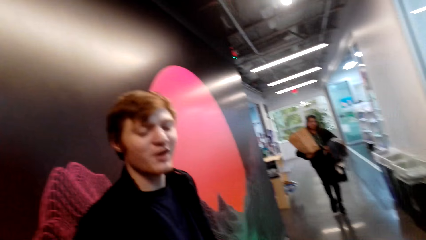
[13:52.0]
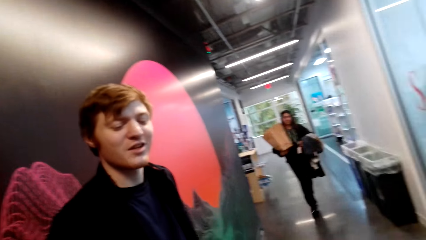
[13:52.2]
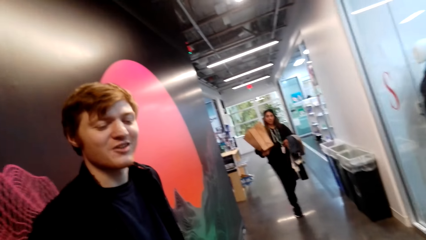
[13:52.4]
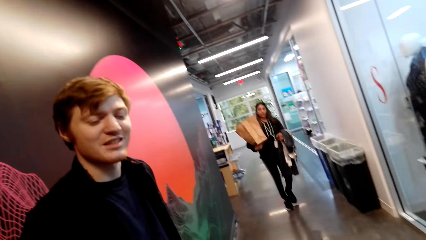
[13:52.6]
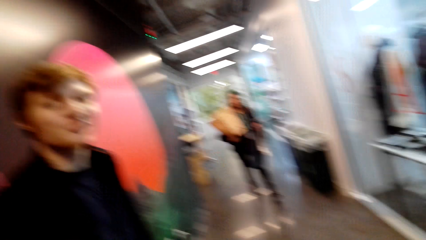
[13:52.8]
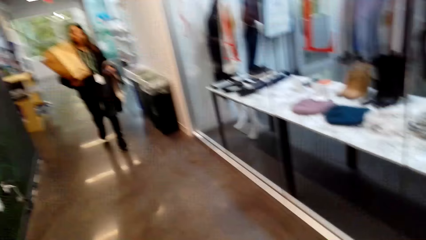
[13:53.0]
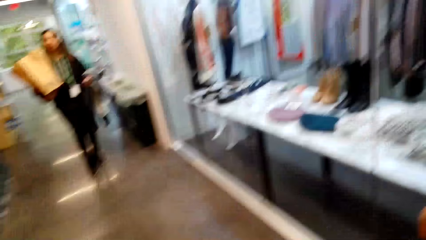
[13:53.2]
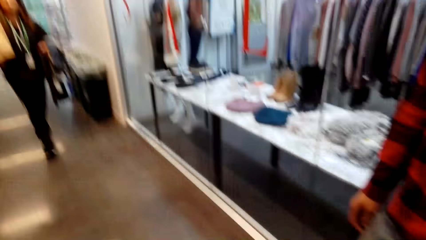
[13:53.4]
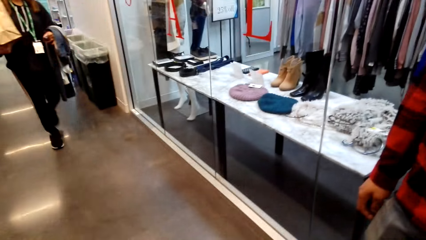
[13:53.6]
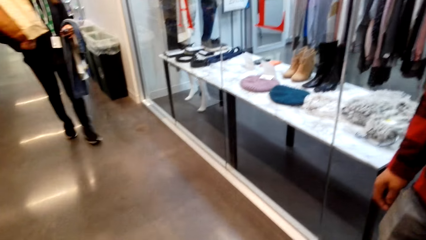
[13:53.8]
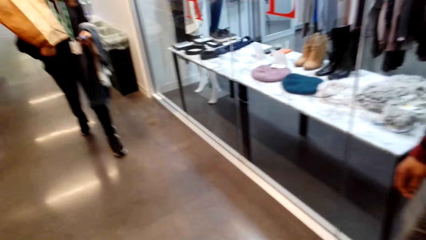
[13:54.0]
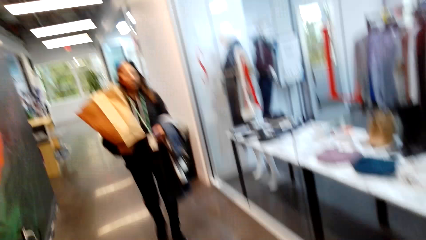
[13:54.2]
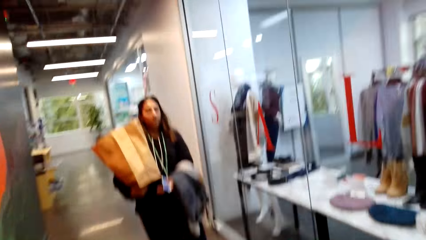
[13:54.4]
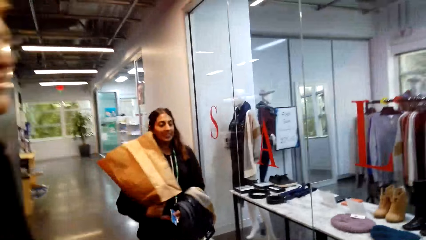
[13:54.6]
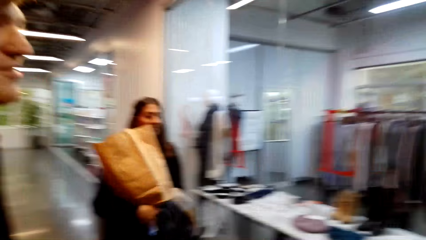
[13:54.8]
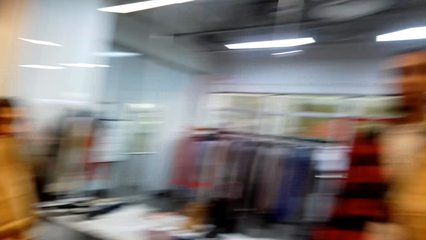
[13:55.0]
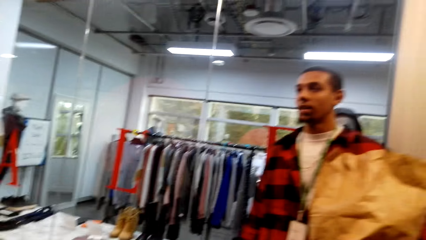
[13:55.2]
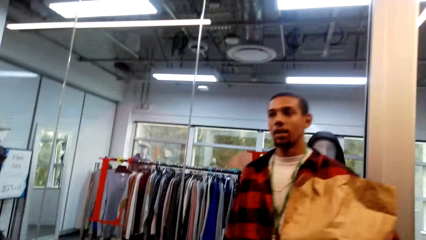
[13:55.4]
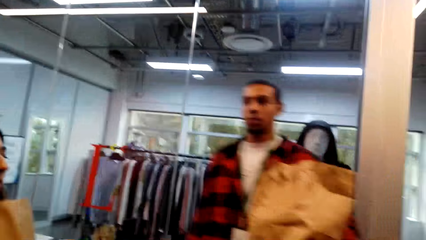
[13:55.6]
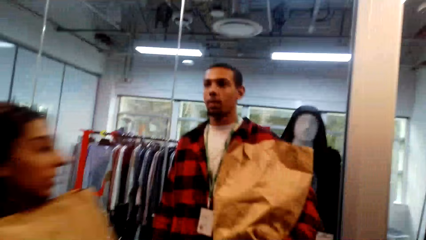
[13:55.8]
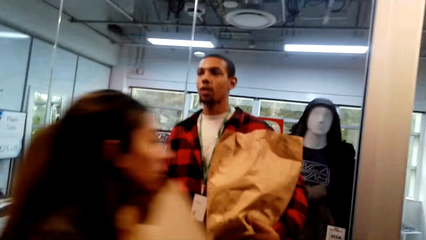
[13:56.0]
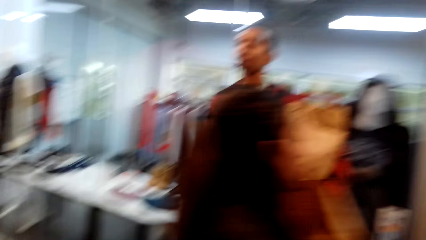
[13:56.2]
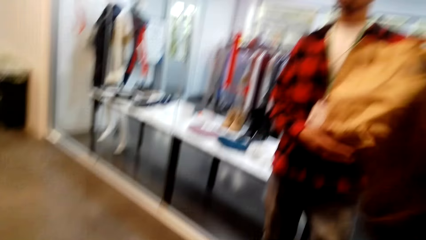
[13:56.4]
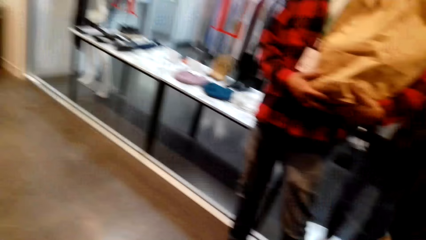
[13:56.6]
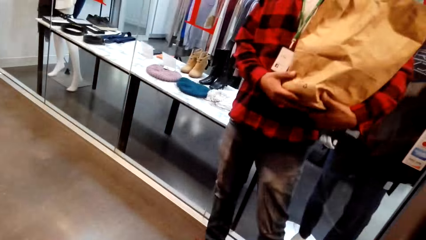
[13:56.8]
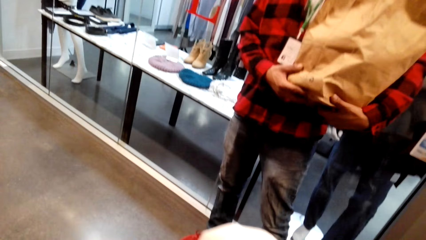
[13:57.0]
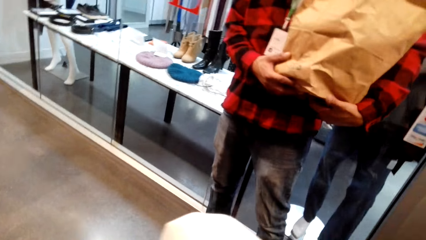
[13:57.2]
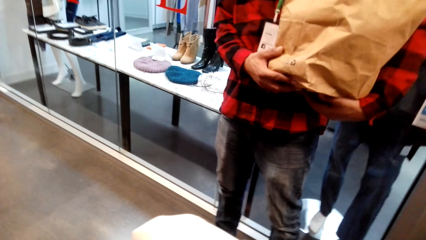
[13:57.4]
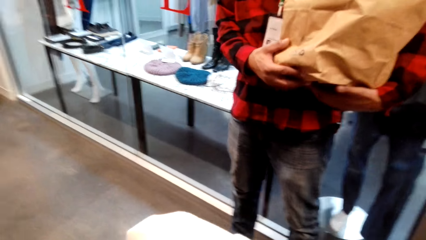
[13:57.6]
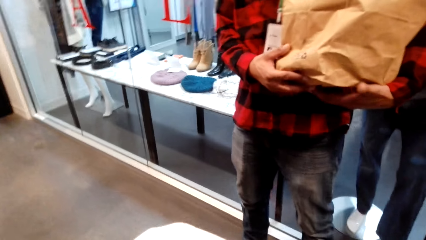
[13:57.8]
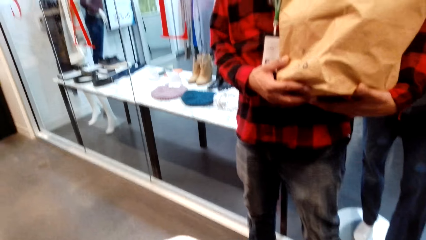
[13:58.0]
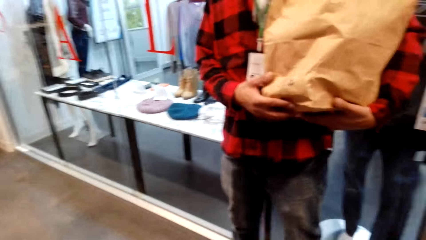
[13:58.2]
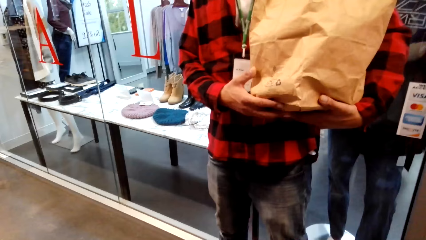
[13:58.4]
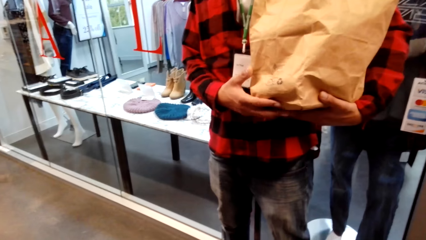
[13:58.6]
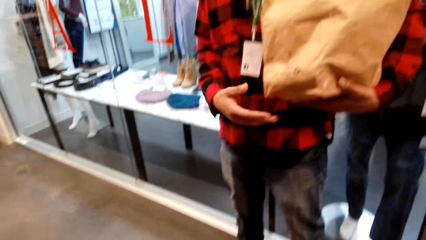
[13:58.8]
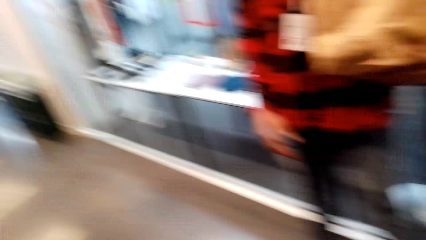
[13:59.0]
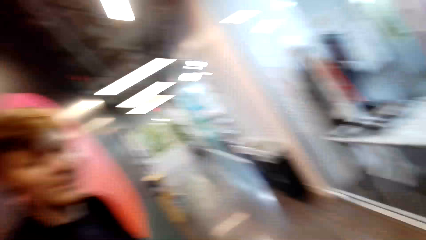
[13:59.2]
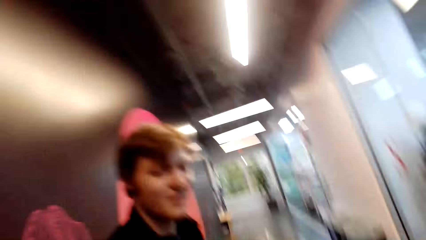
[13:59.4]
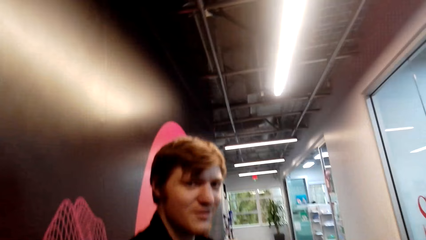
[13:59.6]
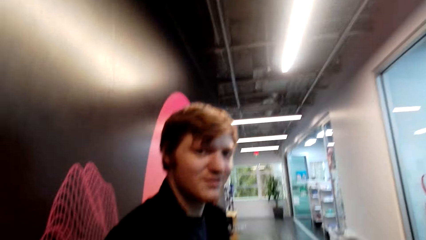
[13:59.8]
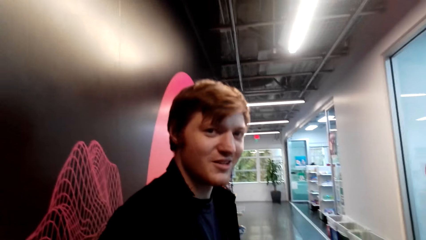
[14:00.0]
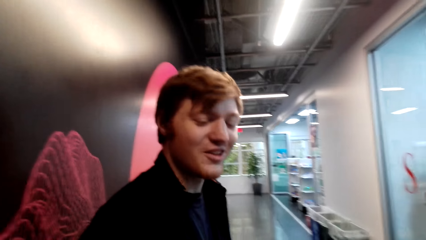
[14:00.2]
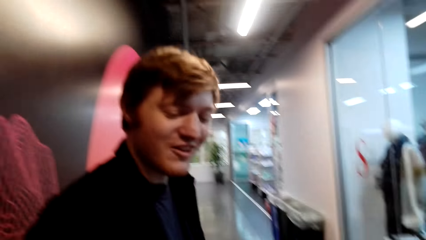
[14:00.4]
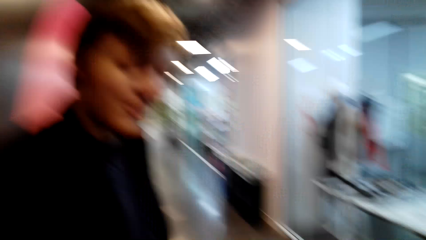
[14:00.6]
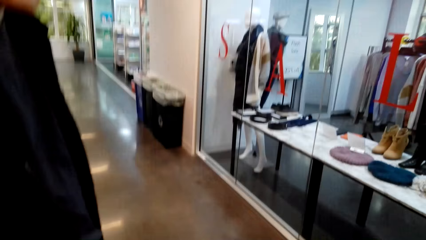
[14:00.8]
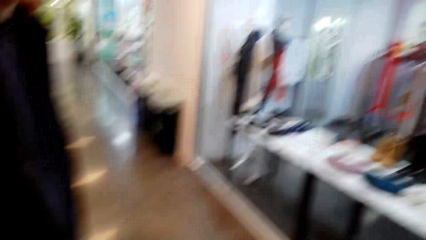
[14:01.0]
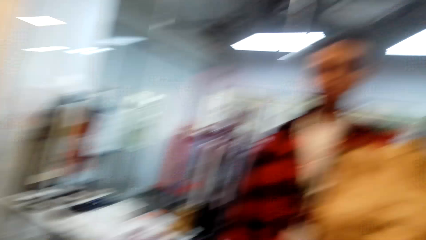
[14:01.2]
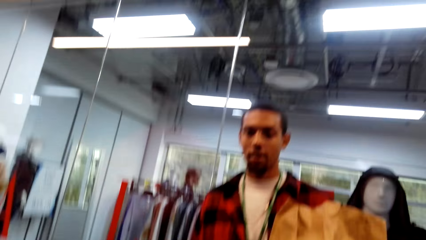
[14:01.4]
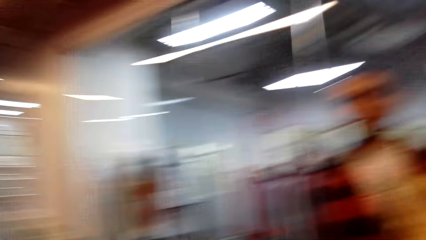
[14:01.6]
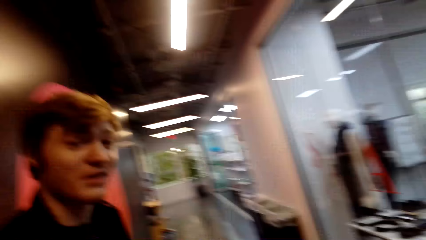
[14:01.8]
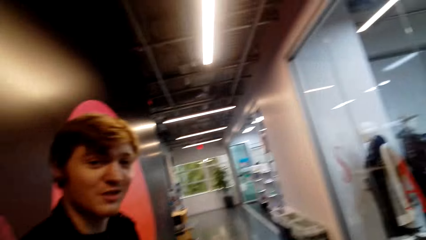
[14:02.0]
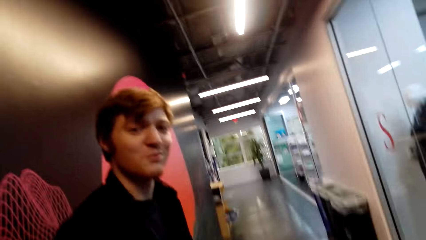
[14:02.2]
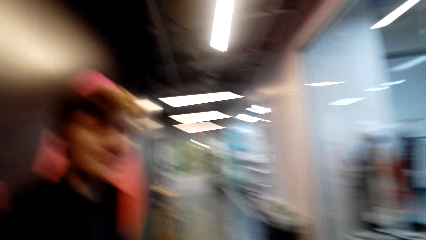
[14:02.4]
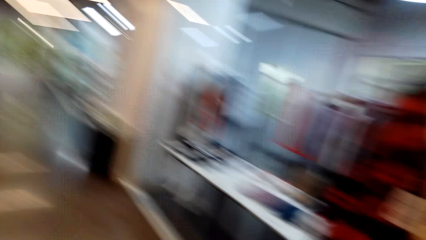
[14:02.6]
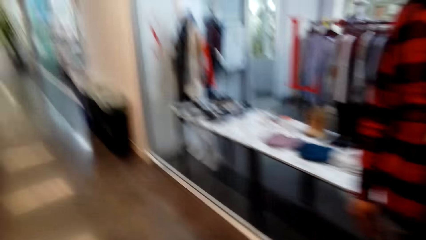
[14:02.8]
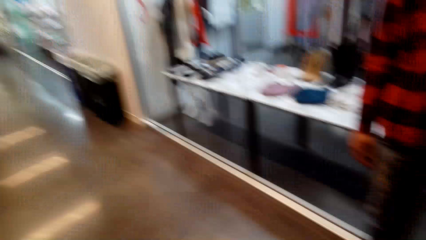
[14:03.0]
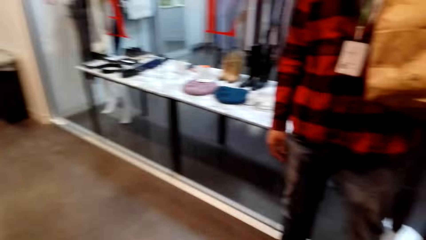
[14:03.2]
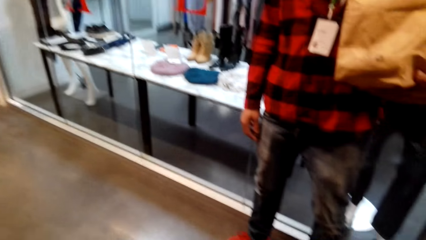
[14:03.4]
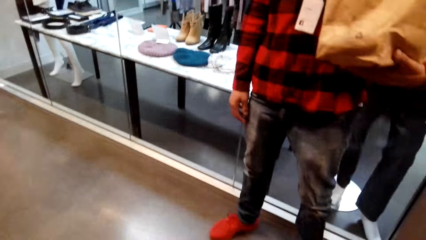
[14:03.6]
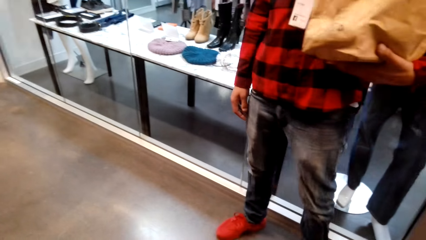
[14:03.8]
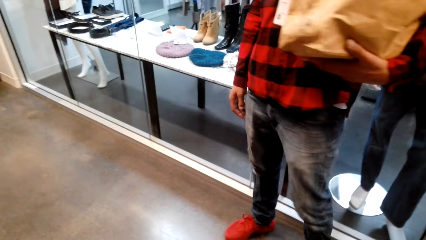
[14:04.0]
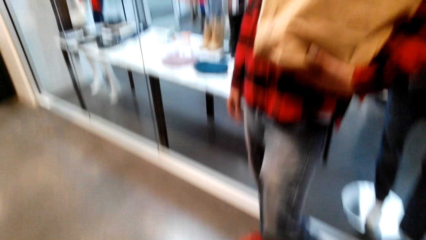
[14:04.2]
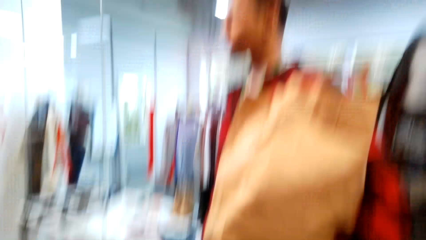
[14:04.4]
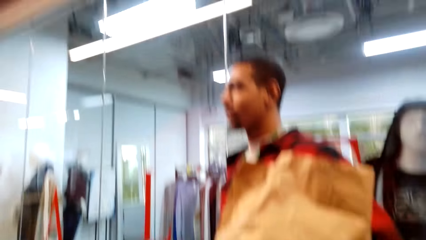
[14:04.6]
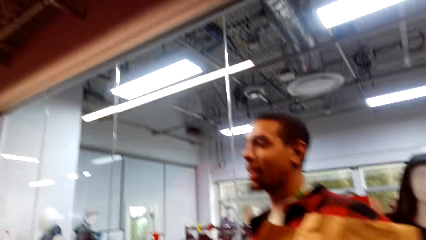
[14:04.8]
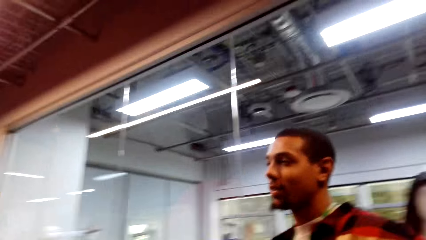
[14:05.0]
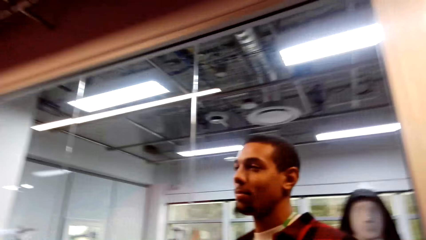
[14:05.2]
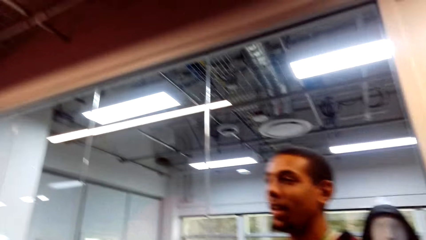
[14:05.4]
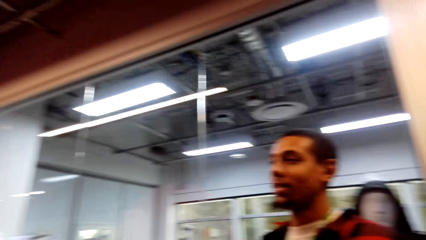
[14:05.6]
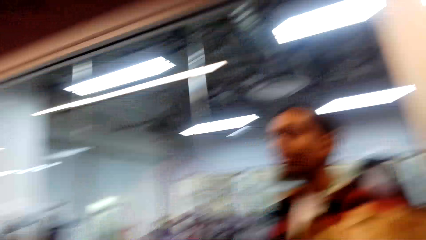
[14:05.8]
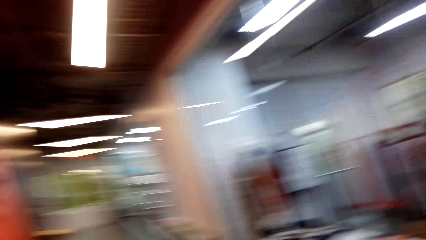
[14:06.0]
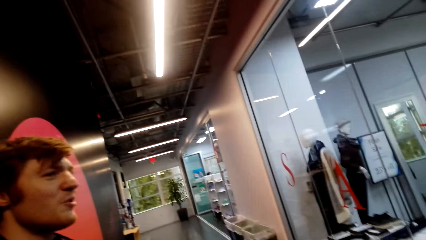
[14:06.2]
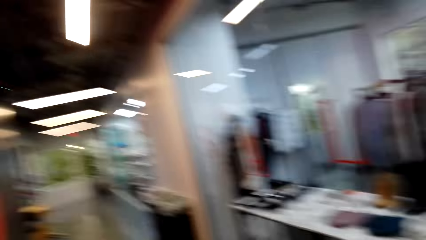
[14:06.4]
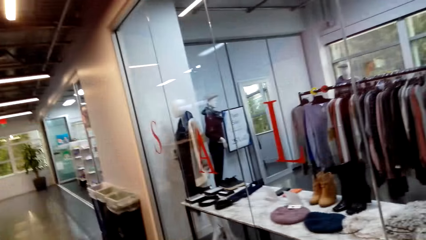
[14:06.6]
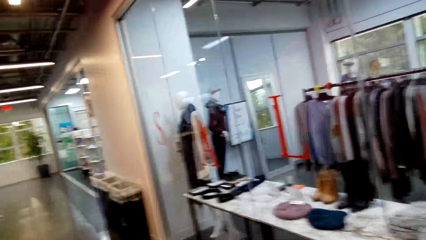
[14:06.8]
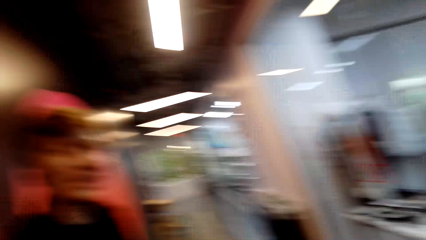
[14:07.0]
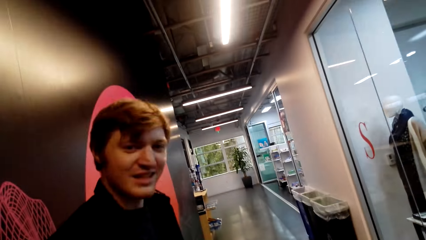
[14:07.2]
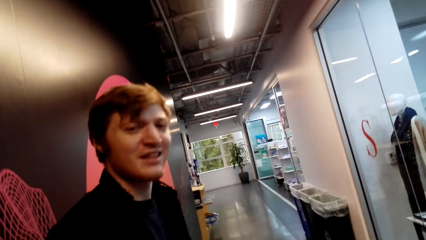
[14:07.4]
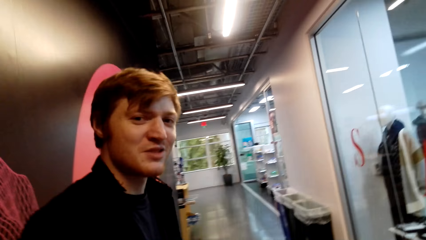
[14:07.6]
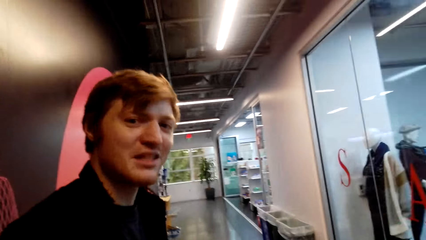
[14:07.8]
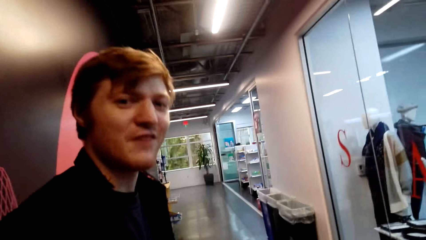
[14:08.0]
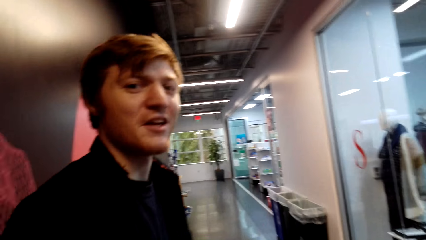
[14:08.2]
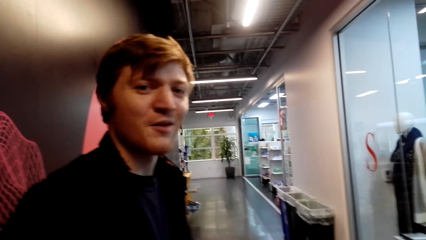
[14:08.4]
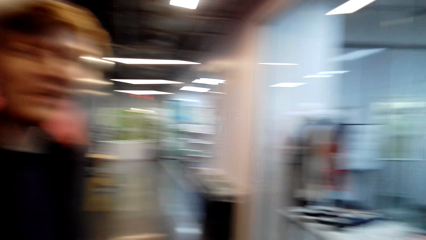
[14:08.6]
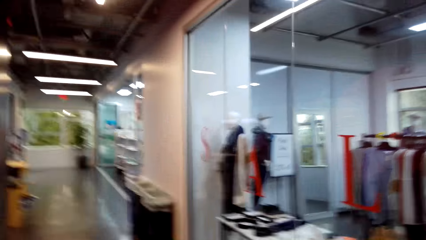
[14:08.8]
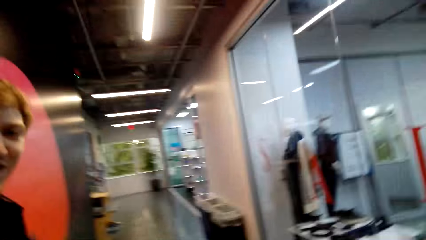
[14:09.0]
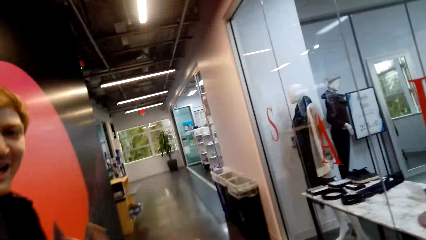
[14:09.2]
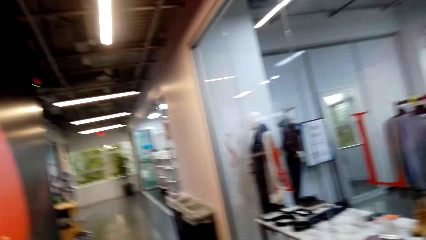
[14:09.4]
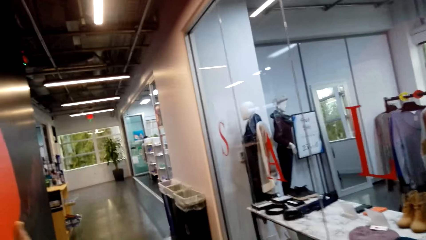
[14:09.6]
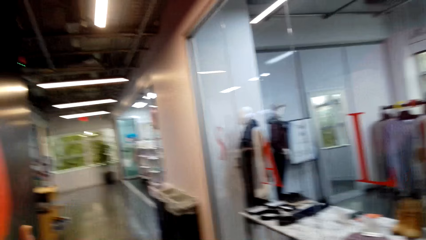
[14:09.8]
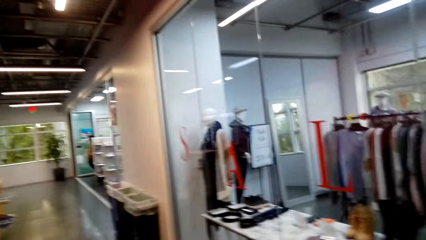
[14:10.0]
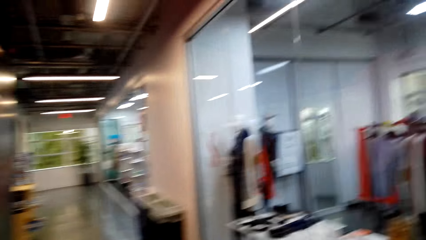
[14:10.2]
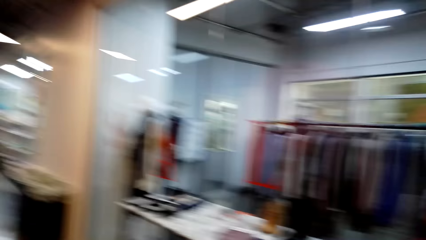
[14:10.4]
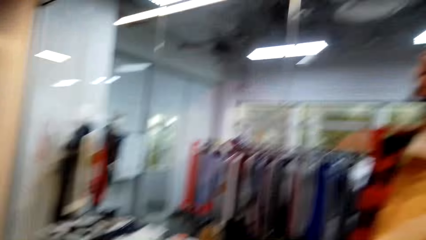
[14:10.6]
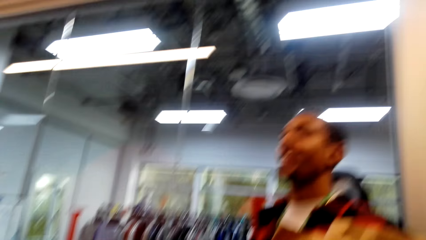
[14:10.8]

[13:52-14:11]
The camera wearer stares at a person. They stare at another person. The other person walks around the mall. The camera wearer looks around the mall. They stare at a third person. A man holds a paper bag. The camera wearer looks around the mall. They stare at the first person. They converse with another man. They look around the mall. They stare at the first person and look around the mall. The other man converses with the camera wearer and the first man.
